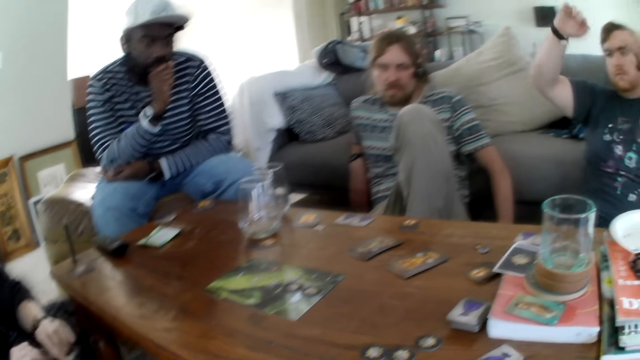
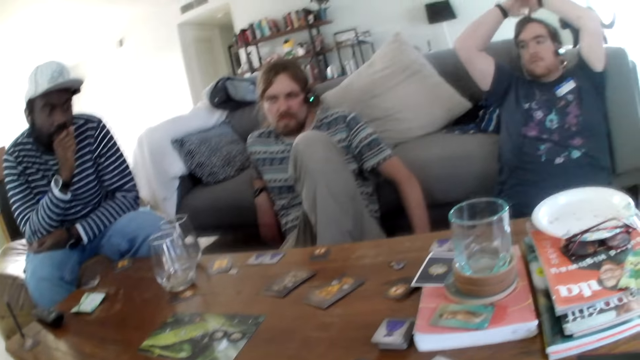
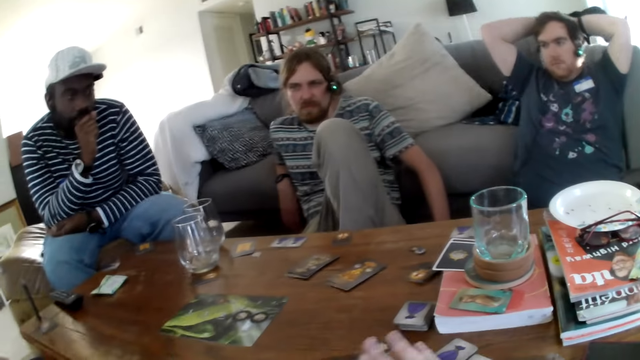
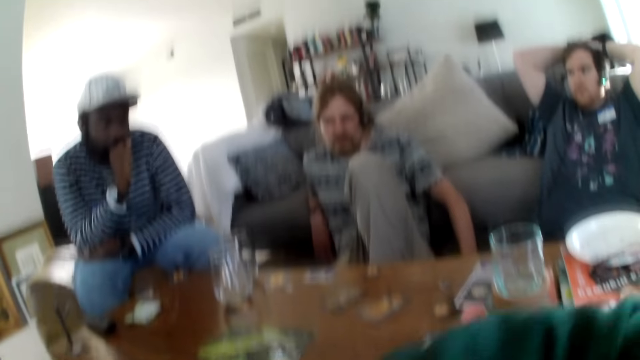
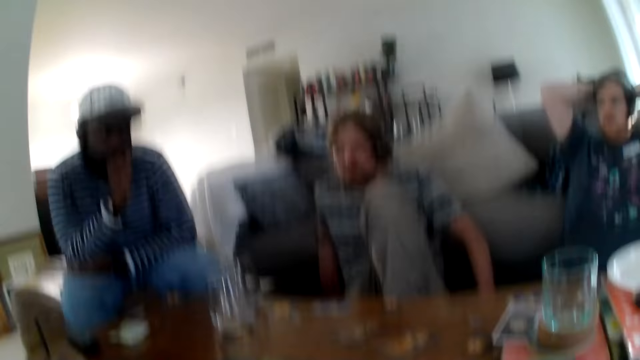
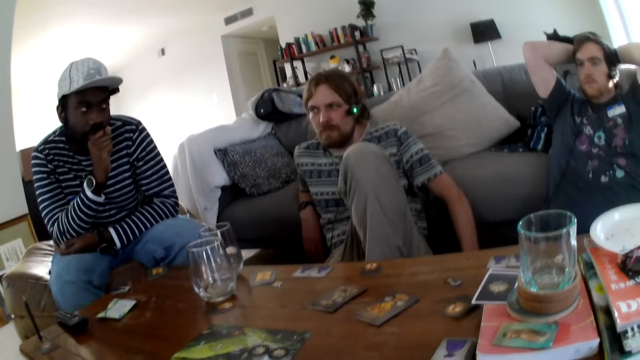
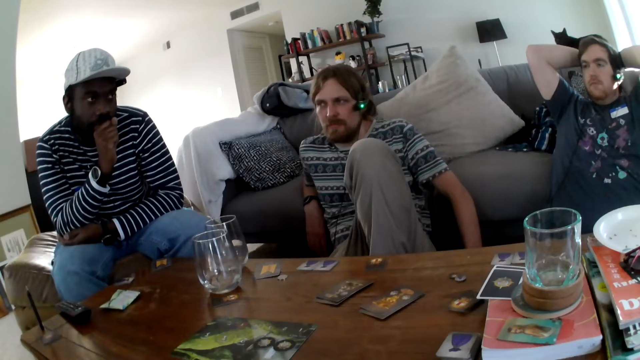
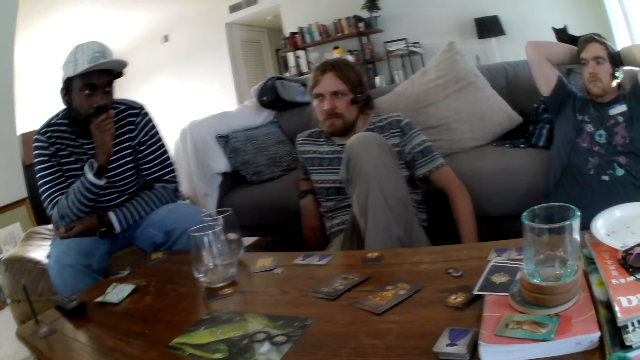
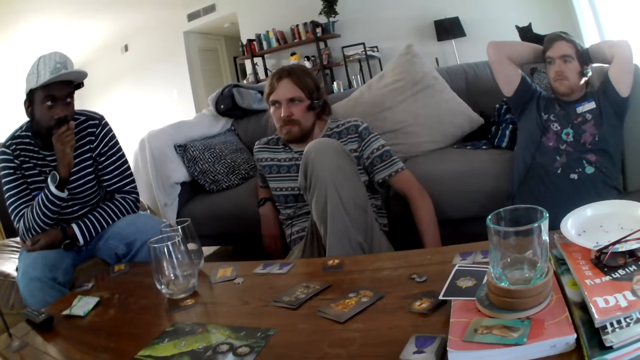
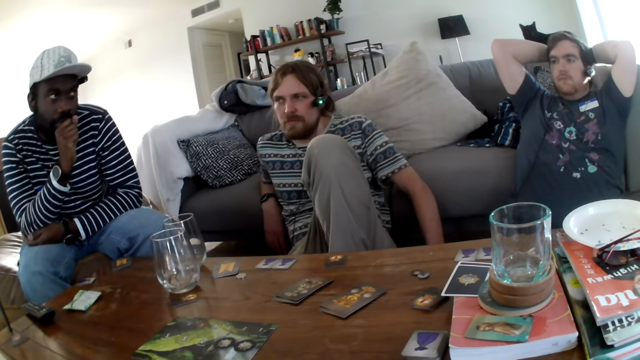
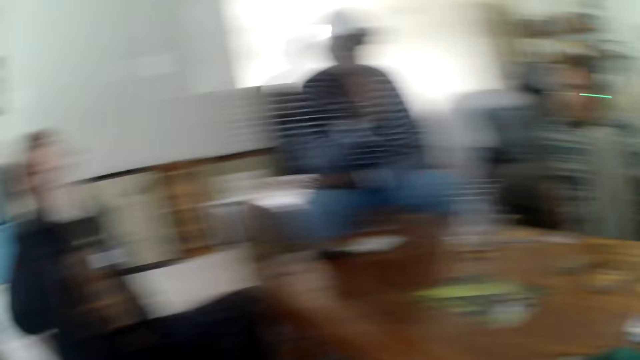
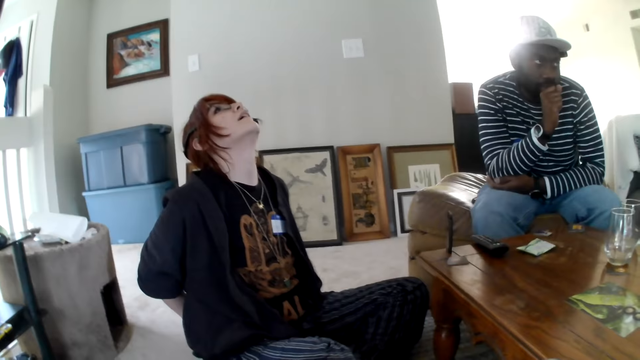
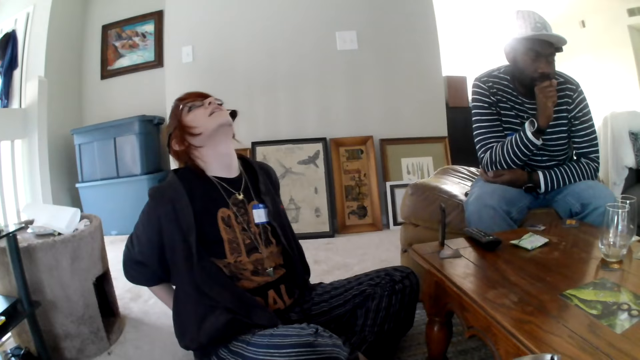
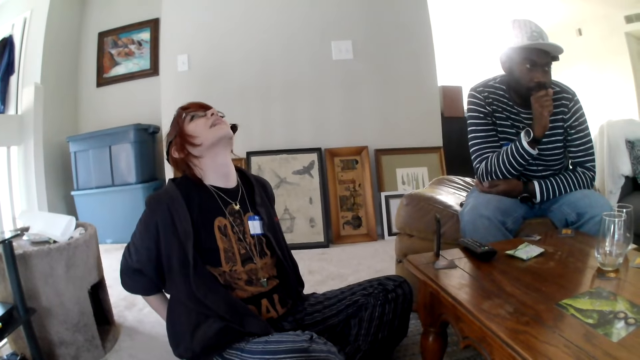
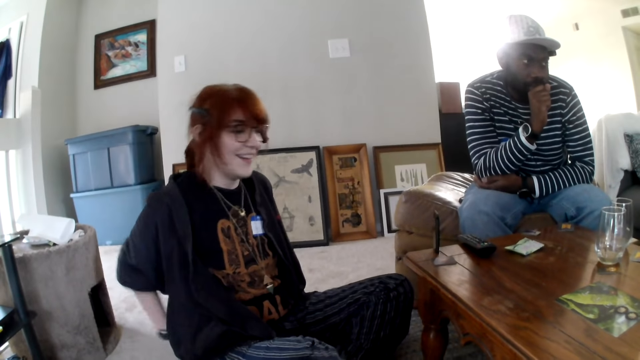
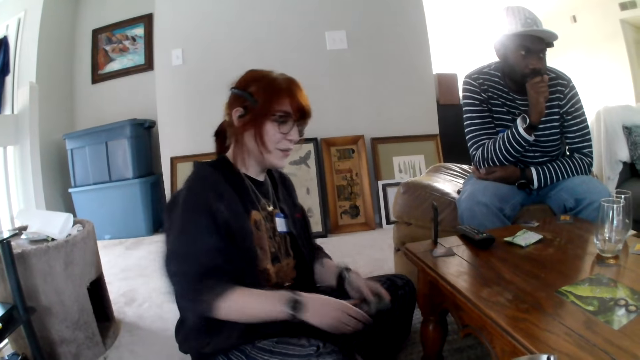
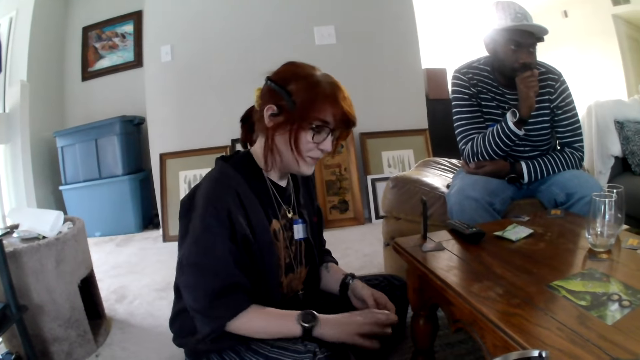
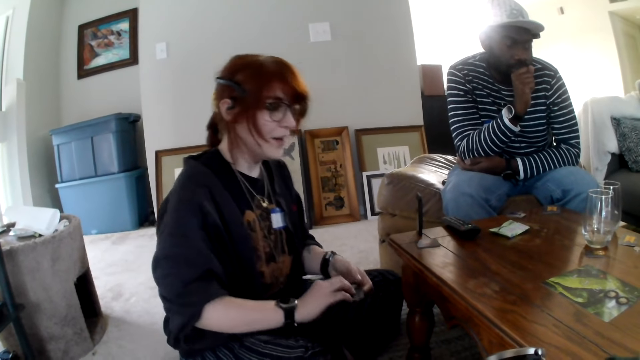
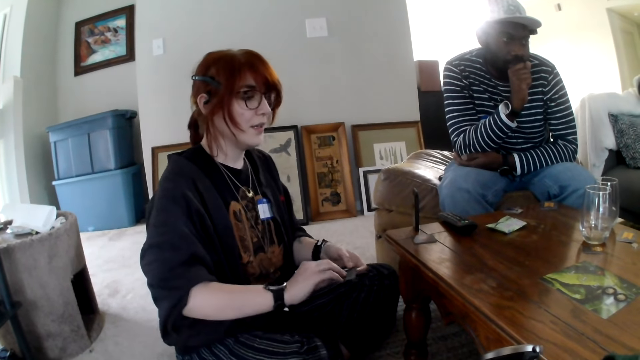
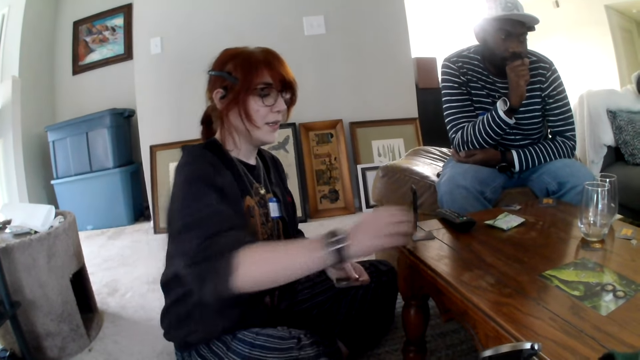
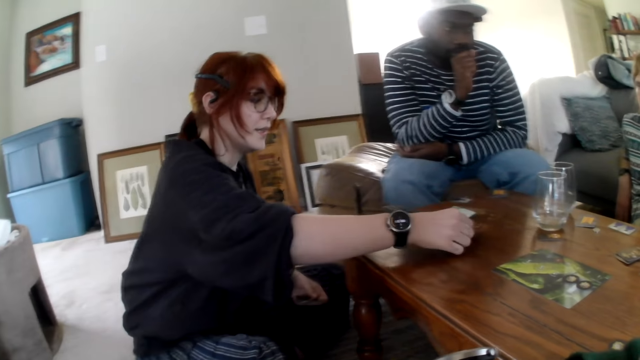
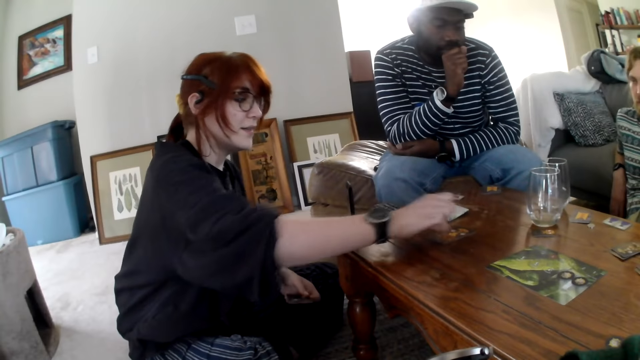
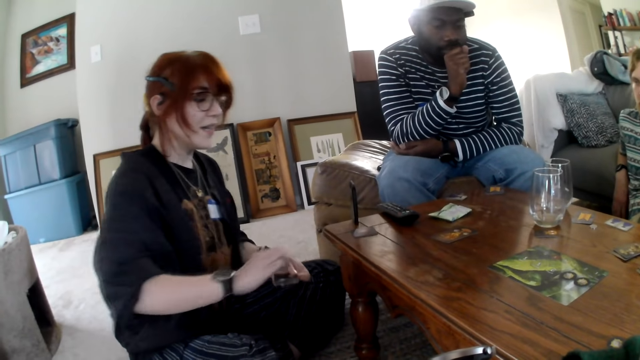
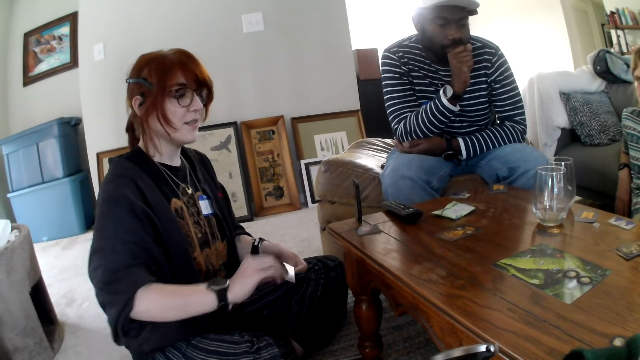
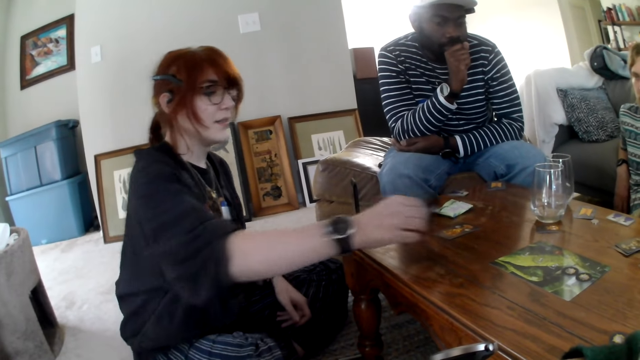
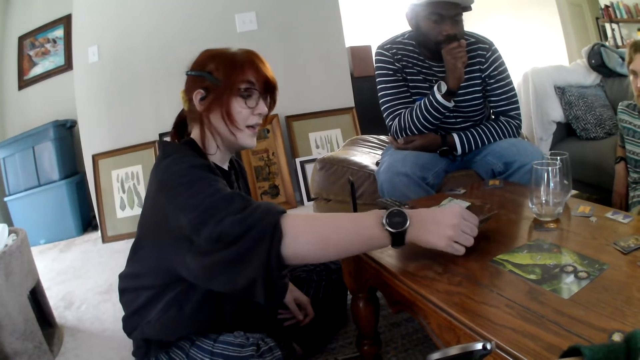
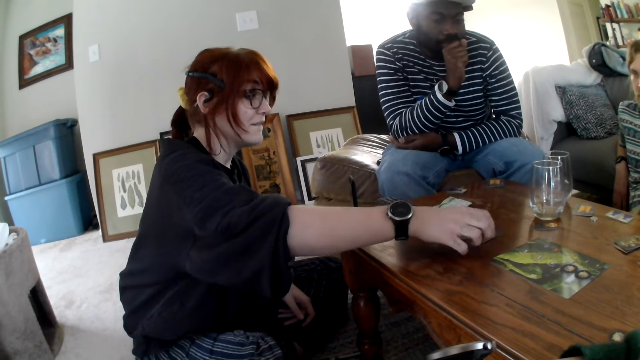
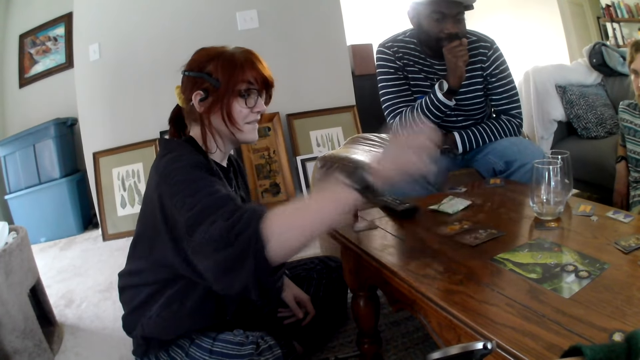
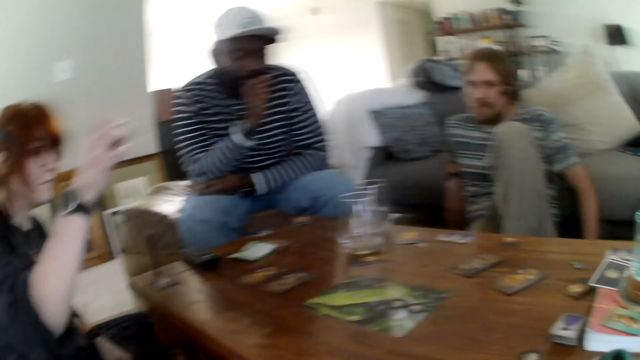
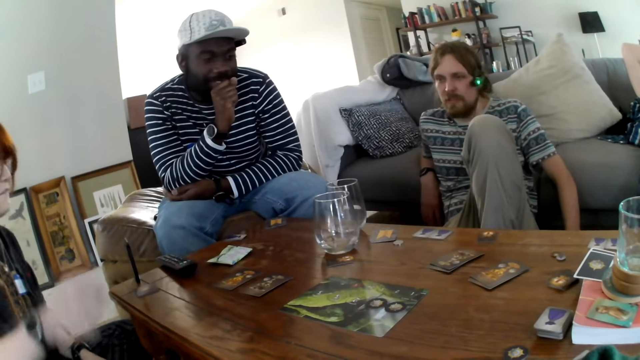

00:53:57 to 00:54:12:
A person picks up a card. The person moves a hand and puts the card on the table.

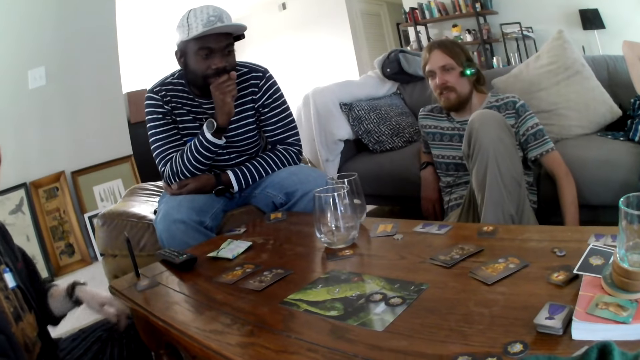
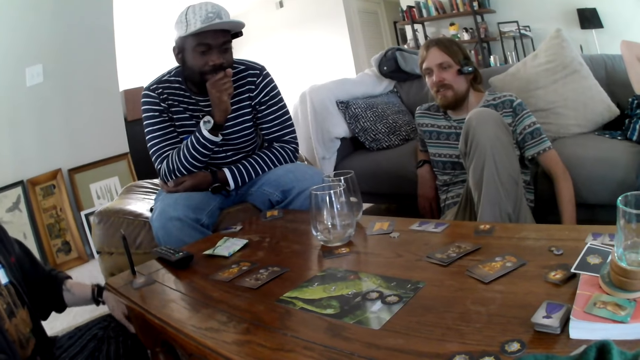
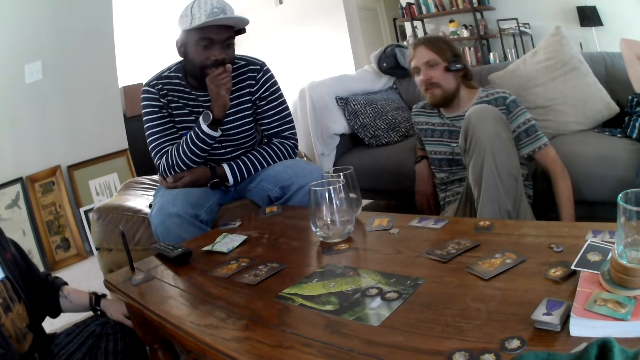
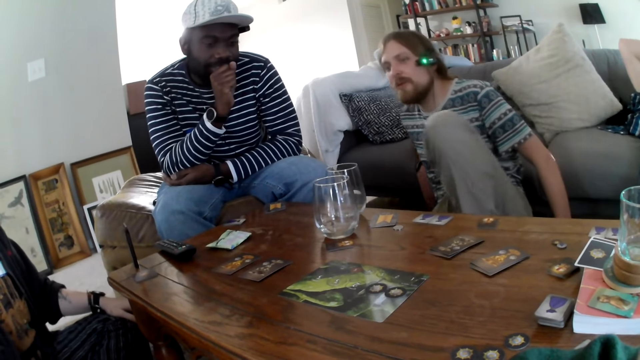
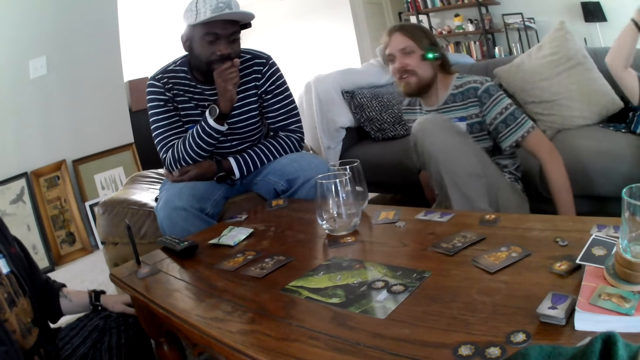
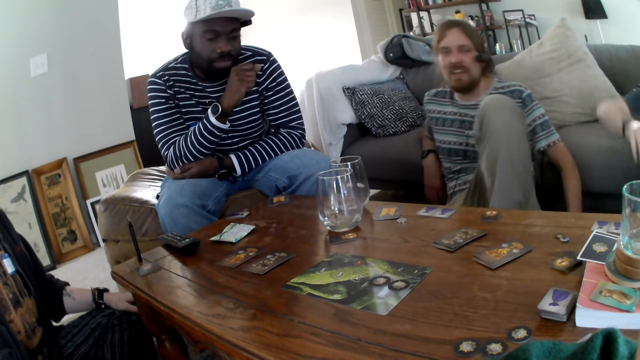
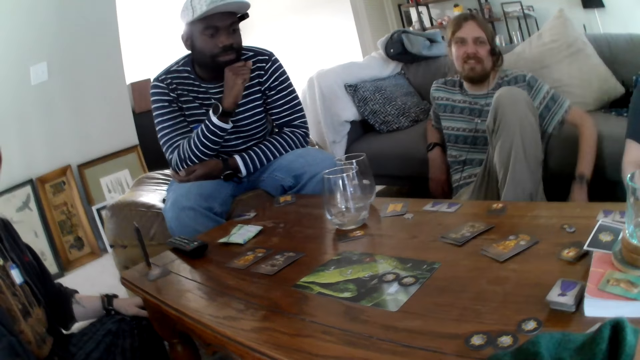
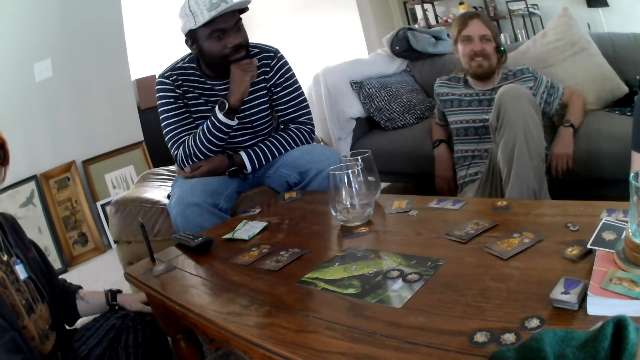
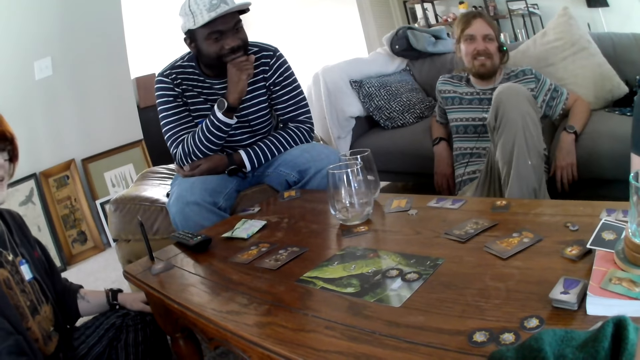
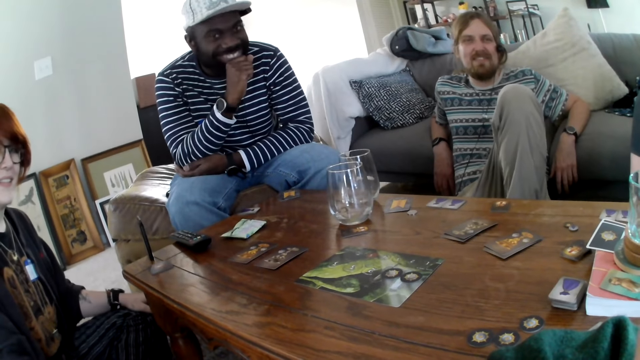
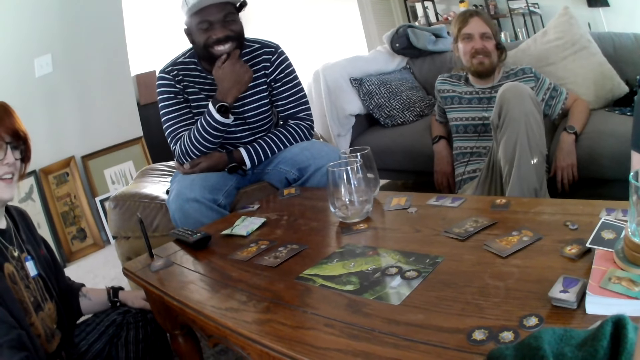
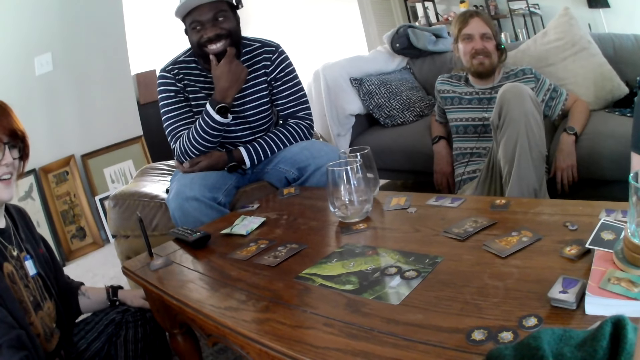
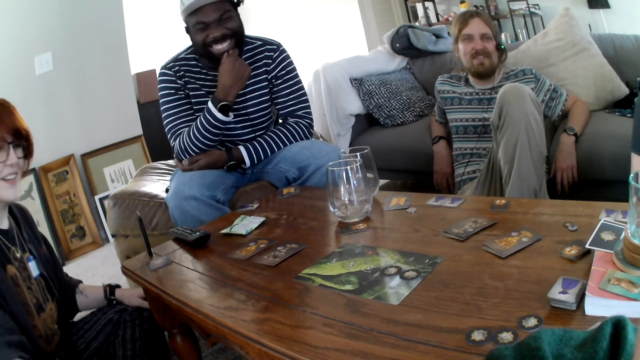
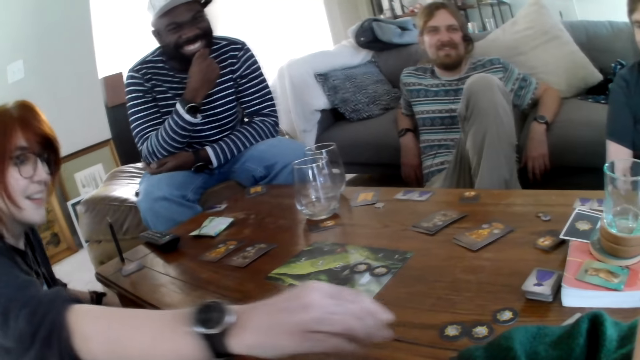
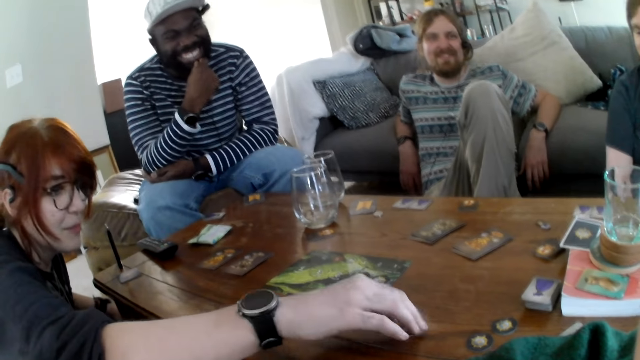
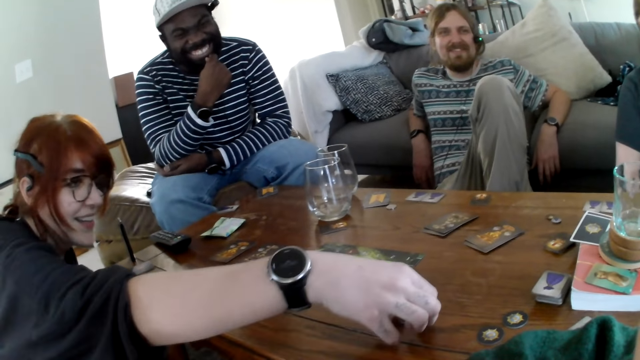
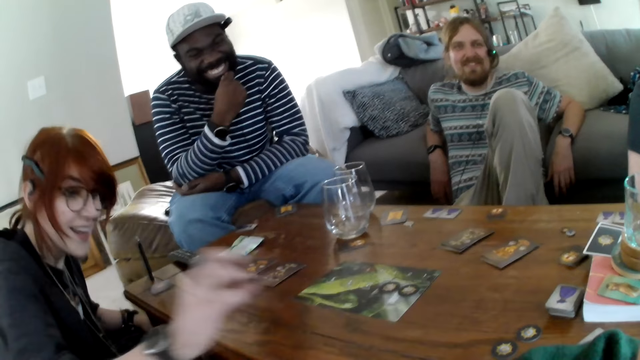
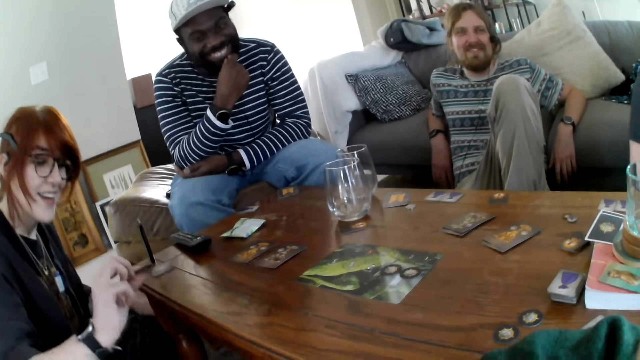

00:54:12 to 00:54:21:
A person picks up a card. The person picks up the card again.
